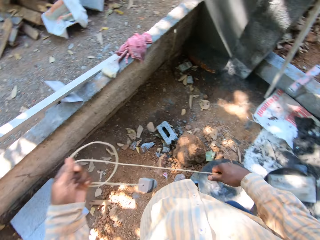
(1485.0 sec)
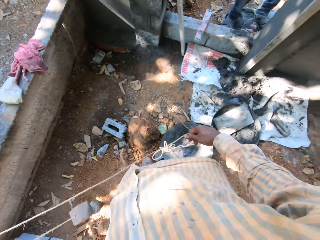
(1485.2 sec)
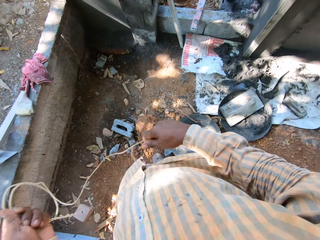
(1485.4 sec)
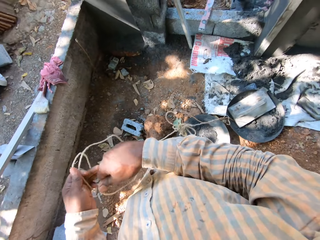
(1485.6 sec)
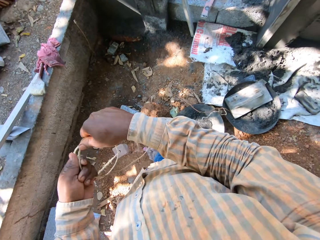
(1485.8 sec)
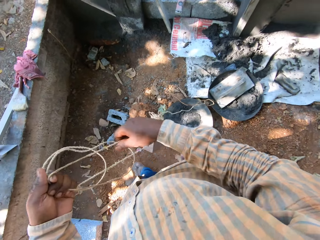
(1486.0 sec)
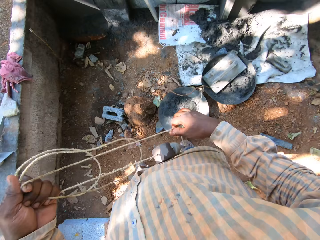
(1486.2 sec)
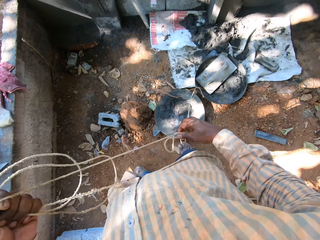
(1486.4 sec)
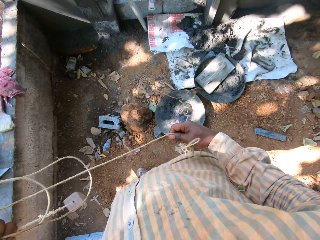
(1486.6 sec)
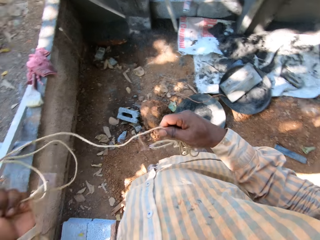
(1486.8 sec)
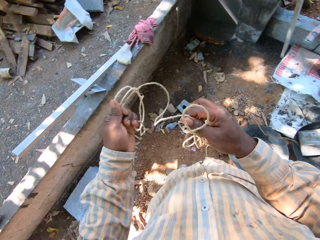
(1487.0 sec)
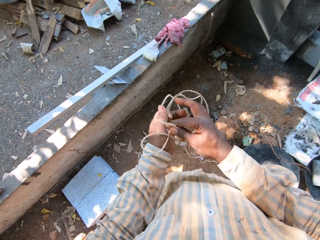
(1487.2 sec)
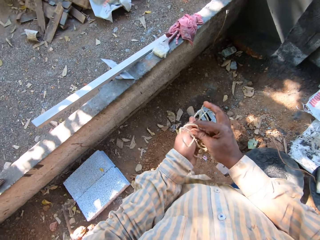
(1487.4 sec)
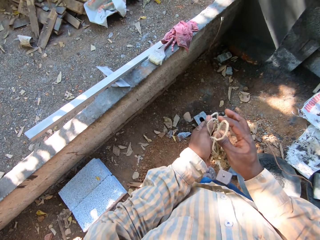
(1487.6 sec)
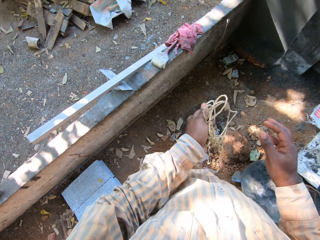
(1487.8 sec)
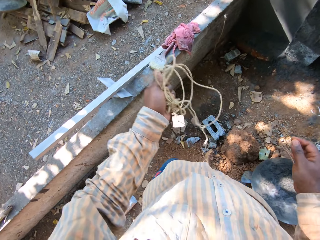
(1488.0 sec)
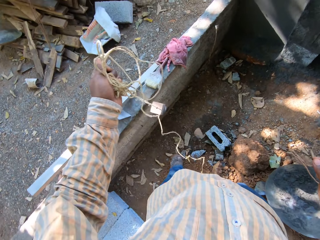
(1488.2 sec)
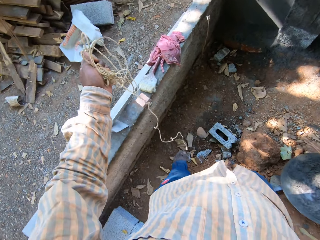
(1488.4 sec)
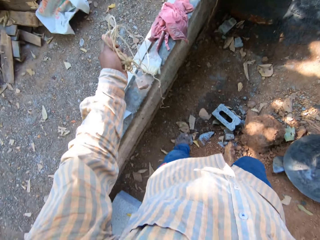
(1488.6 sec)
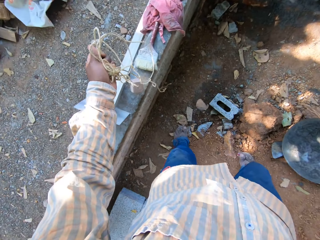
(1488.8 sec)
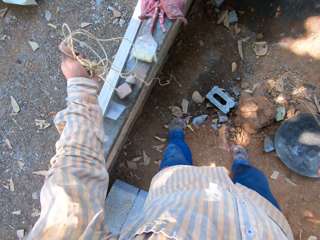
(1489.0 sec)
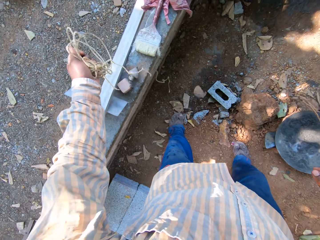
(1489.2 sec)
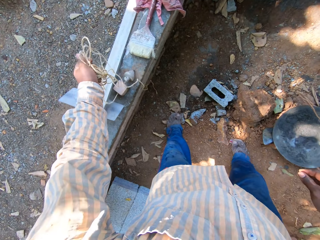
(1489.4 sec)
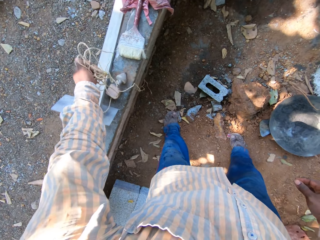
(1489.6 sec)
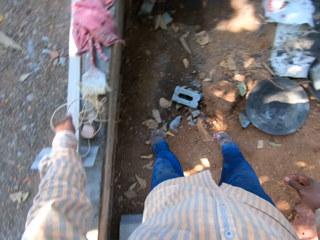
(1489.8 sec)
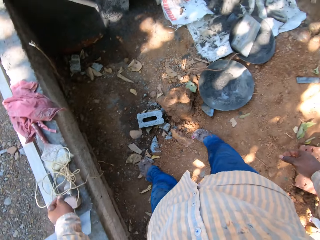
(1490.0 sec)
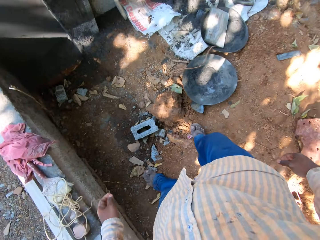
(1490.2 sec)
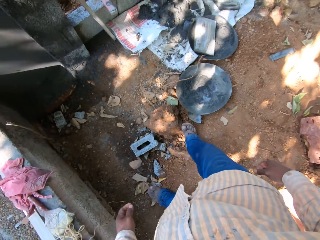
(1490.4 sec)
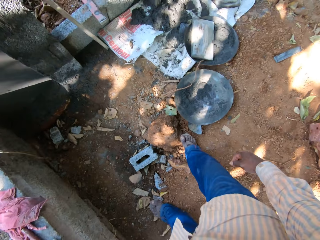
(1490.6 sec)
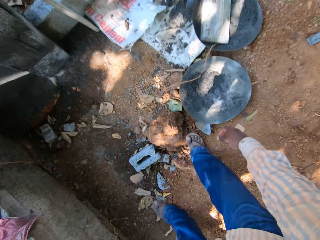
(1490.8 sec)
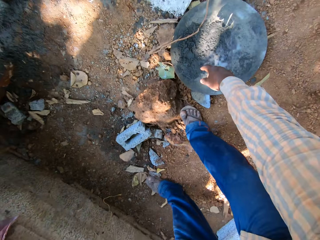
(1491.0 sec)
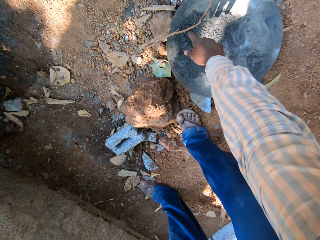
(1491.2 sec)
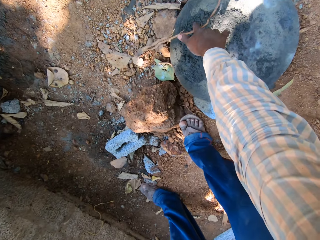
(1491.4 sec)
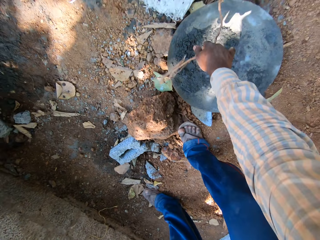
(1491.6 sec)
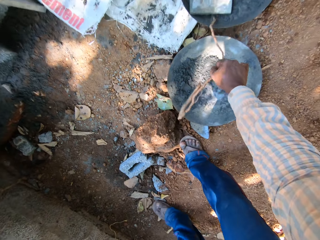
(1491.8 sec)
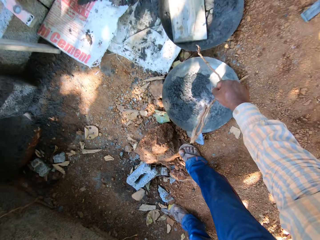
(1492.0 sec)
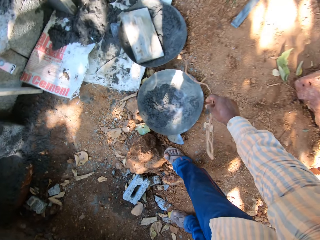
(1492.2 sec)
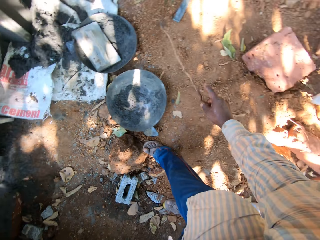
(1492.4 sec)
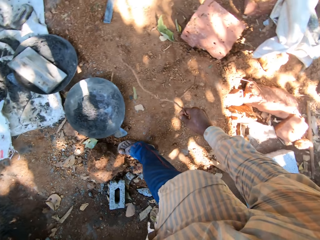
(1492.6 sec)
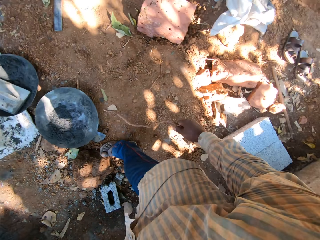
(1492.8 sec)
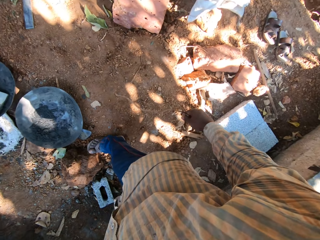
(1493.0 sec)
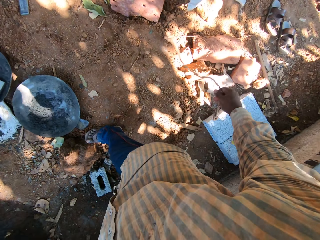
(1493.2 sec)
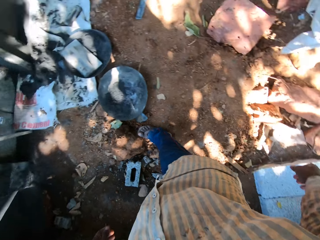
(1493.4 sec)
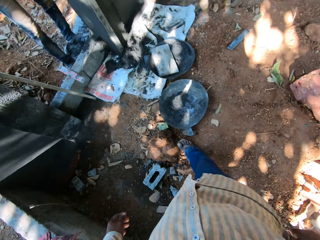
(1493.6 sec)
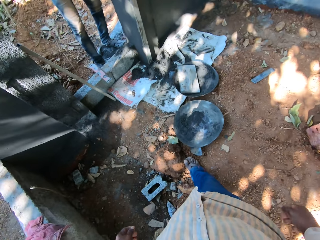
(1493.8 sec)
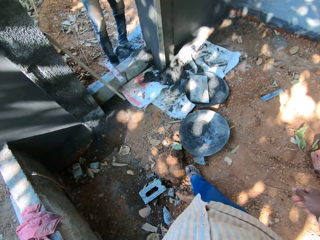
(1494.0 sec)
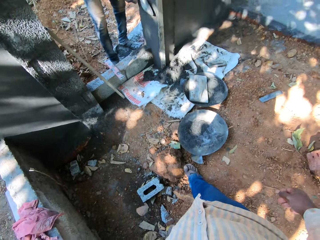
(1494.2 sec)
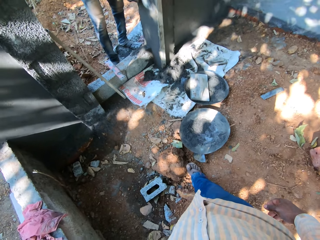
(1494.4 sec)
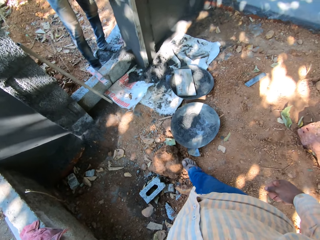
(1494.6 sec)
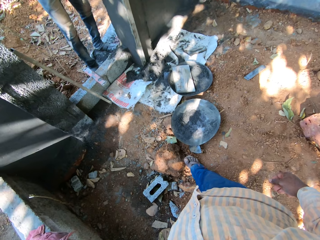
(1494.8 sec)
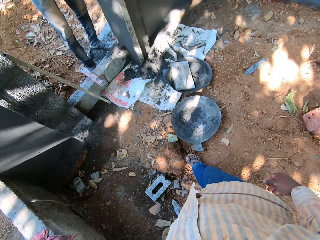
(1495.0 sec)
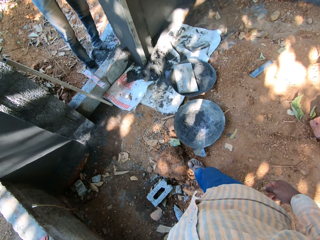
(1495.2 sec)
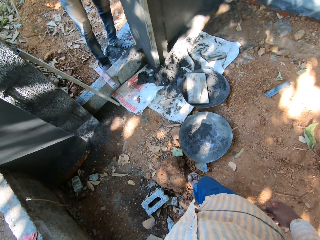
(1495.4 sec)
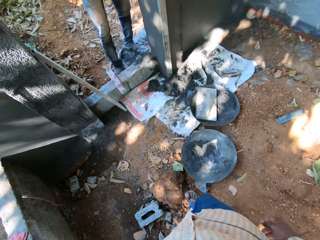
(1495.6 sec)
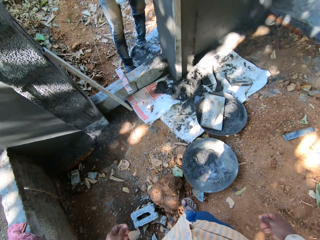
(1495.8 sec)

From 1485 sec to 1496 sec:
The camera wearer adjusts the string. He holds the rope with his left hand. He drops the rope on a fence with his left hand. He picks up a stick from a head pan on the ground with his right hand. He drops the stick.

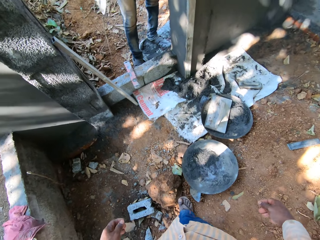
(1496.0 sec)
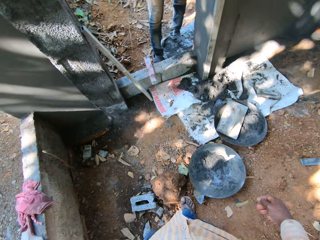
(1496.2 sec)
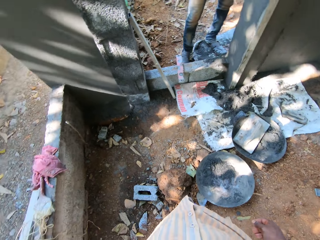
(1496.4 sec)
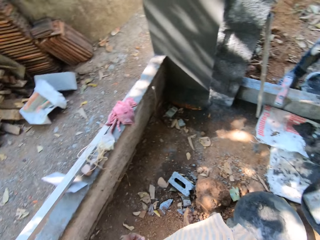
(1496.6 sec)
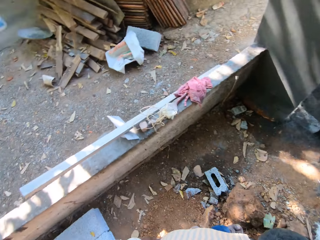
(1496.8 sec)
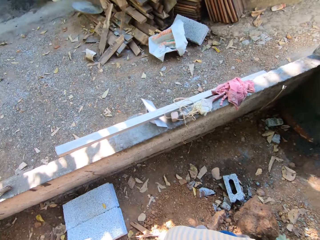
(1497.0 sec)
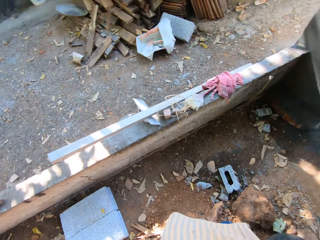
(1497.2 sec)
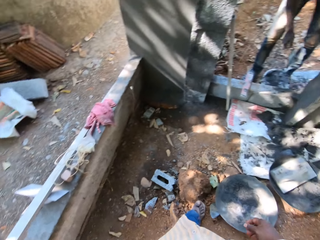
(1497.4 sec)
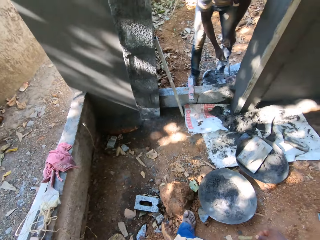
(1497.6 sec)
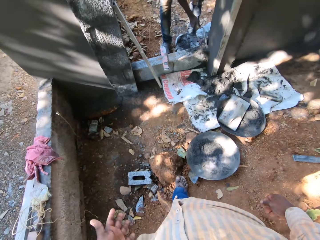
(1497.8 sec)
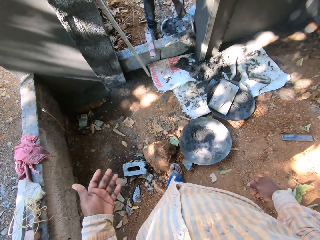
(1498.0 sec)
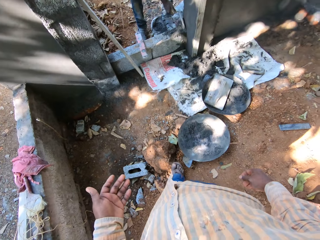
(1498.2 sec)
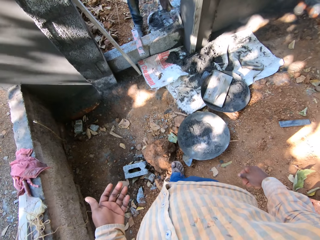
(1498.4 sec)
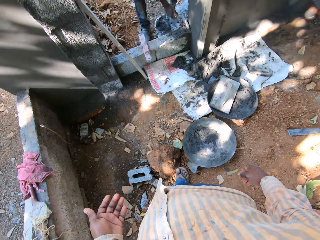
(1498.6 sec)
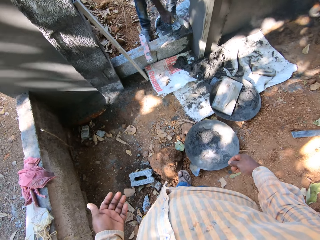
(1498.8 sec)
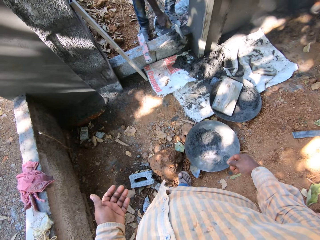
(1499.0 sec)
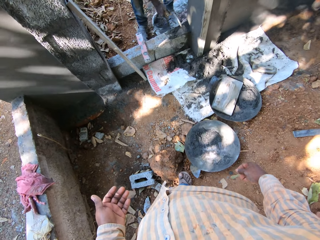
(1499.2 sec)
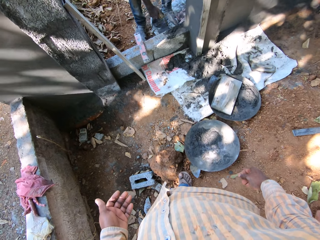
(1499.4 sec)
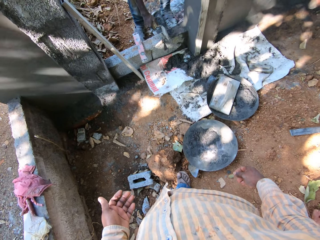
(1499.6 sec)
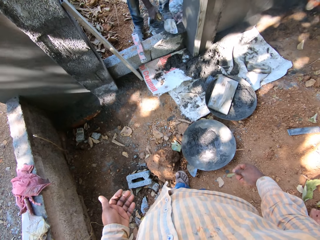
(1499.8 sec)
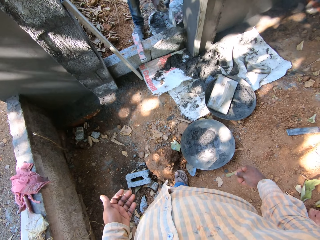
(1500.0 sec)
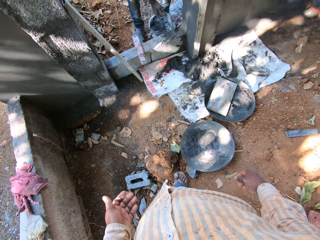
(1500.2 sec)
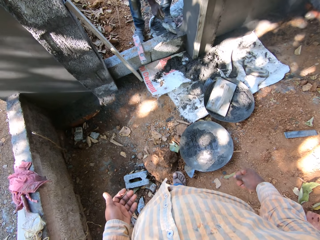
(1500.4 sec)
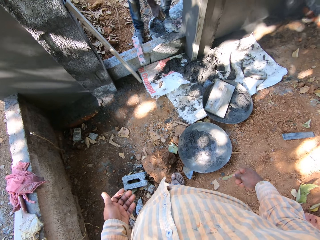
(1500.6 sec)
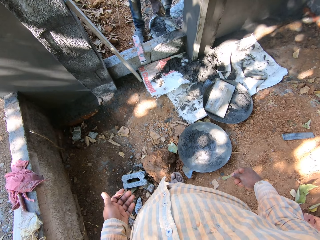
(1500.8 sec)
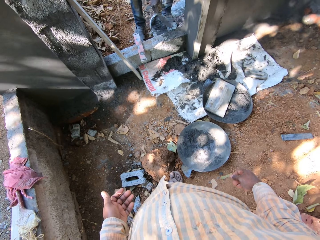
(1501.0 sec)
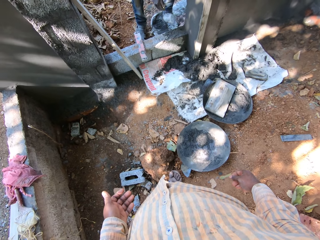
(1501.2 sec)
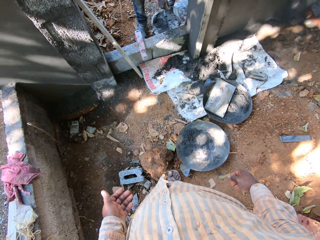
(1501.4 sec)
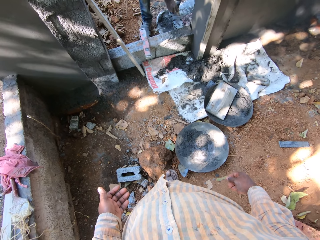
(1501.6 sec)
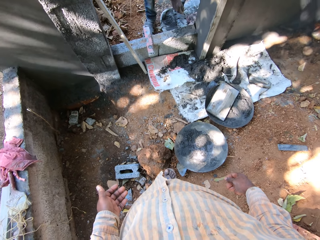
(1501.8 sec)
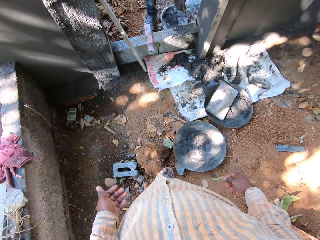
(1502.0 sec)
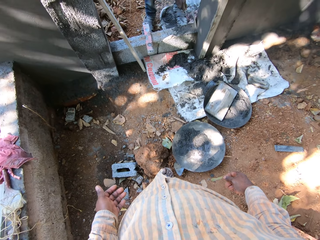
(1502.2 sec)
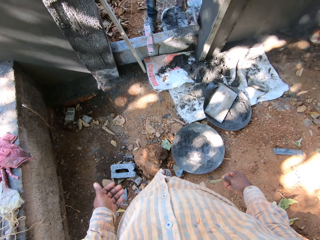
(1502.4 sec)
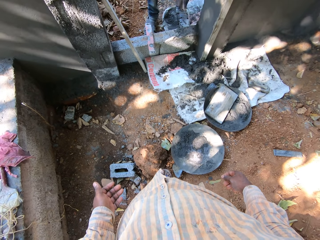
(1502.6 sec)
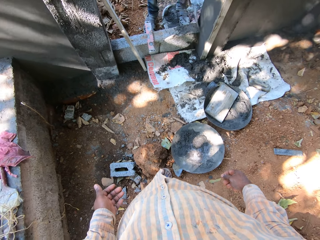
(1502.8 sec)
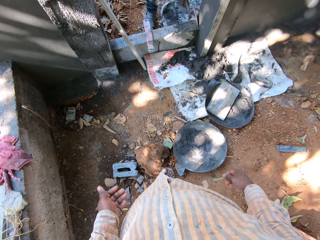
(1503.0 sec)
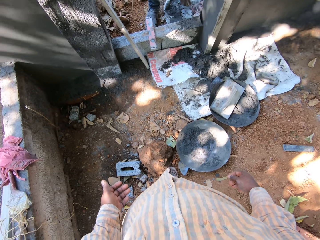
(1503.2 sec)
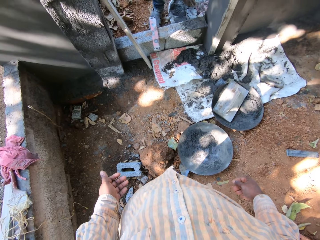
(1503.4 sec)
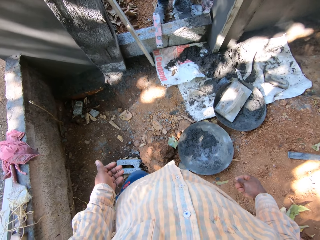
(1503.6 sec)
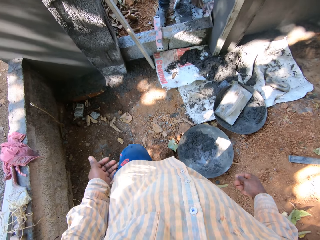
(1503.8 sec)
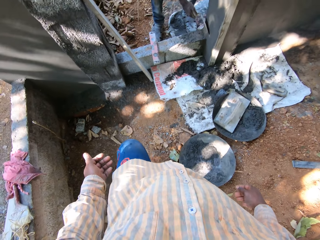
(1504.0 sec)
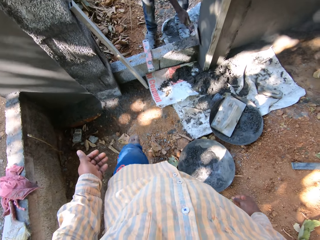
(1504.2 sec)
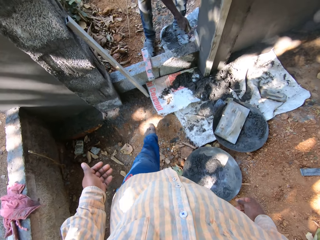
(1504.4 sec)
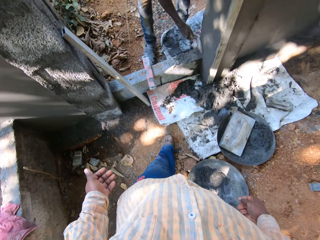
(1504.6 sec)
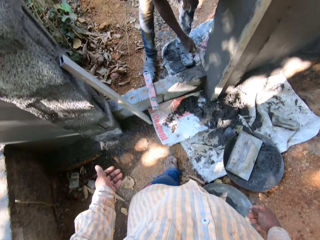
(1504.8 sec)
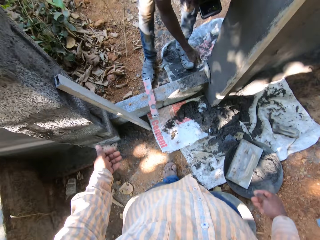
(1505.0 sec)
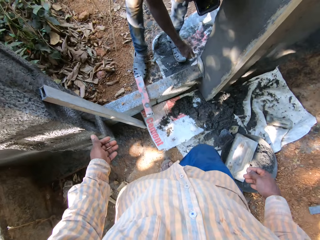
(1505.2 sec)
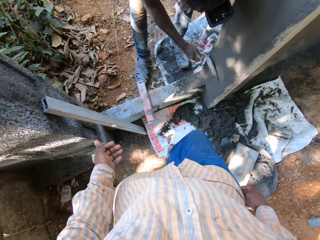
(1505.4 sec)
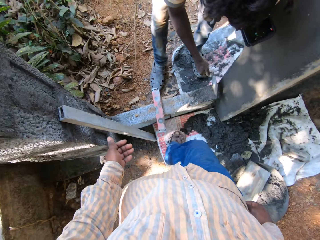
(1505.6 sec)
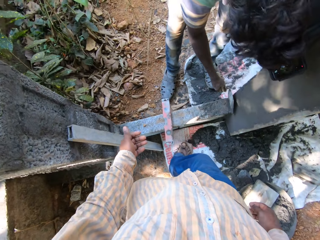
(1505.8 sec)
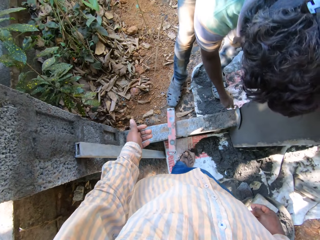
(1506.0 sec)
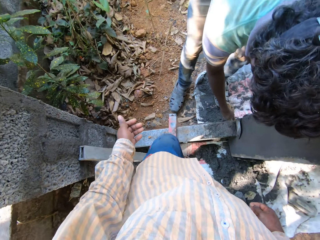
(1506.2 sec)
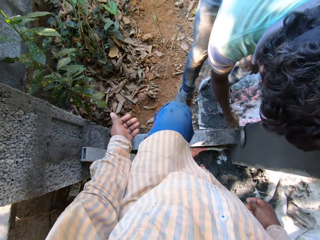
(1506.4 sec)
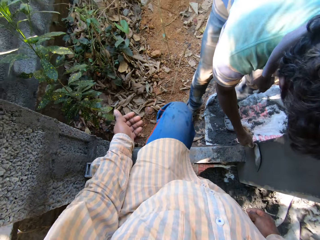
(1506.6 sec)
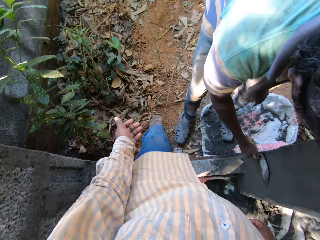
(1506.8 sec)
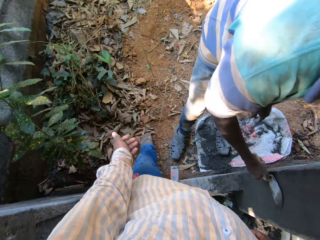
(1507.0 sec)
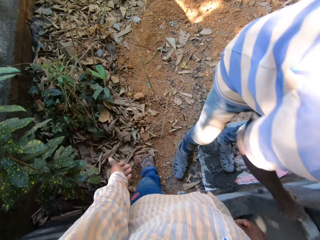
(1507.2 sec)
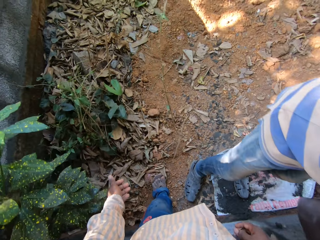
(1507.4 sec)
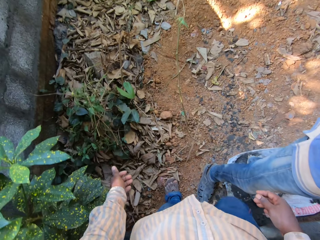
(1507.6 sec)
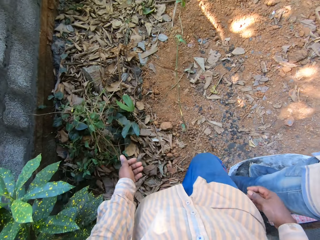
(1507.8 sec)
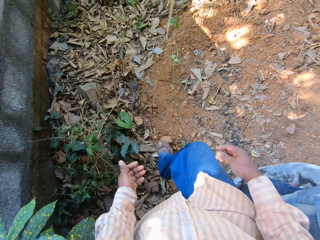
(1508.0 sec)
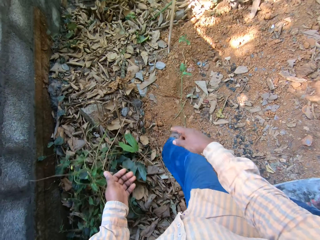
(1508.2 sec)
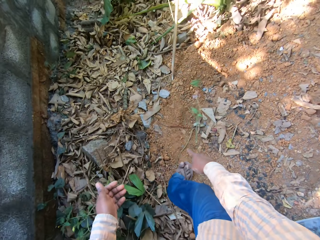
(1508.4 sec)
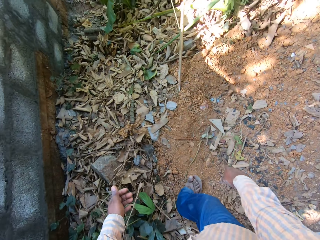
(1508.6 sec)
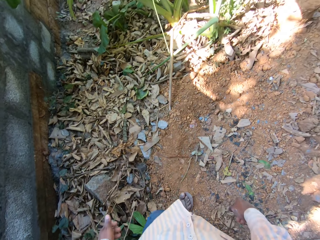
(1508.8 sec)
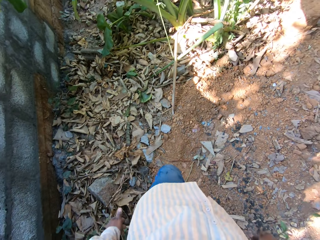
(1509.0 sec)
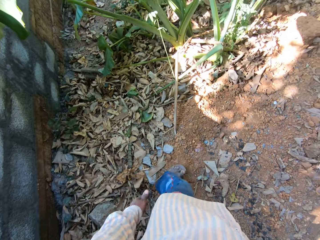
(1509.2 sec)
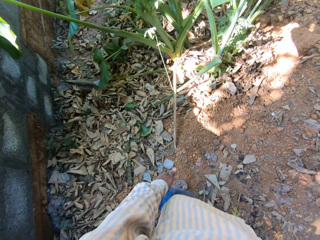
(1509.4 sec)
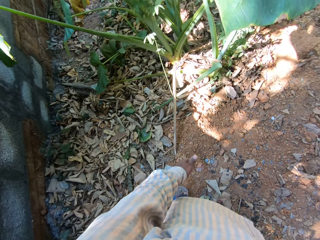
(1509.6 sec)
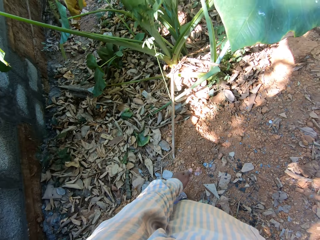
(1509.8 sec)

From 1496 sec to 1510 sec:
The camera wearer looks around. They stretch a hand. A person removes the mixture using a trowel. The camera wearer walks. The person smoothens the wall with the trowel. The camera wearer walks.
